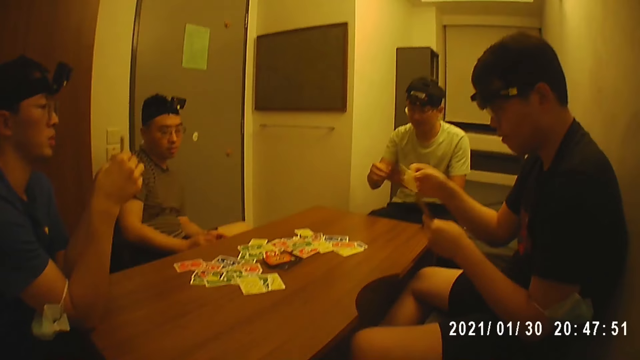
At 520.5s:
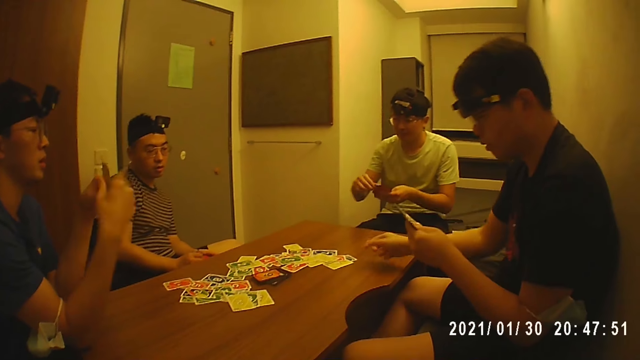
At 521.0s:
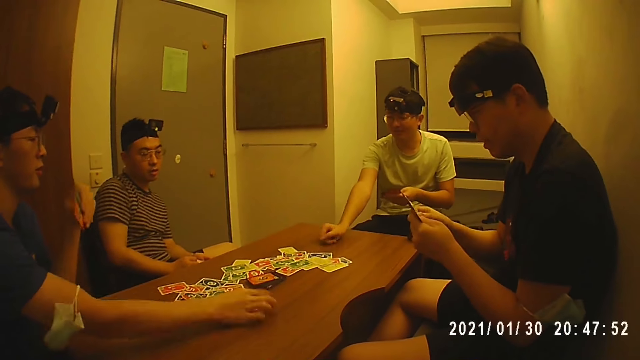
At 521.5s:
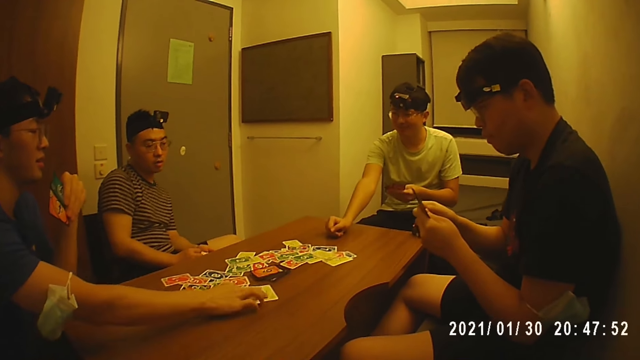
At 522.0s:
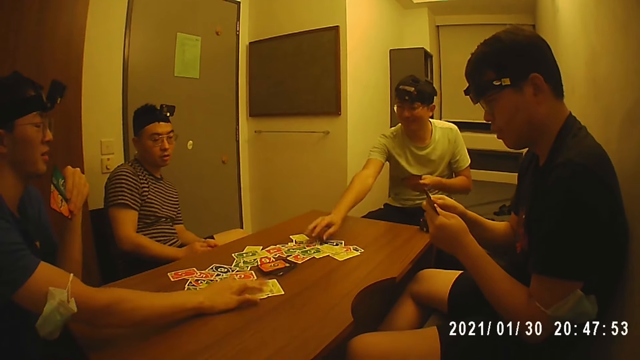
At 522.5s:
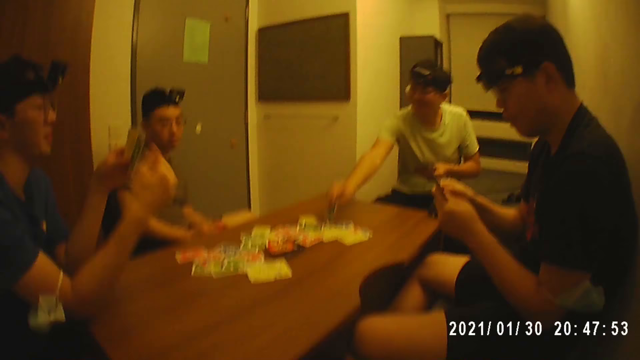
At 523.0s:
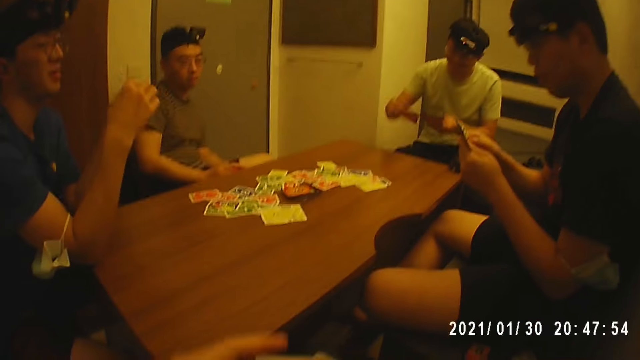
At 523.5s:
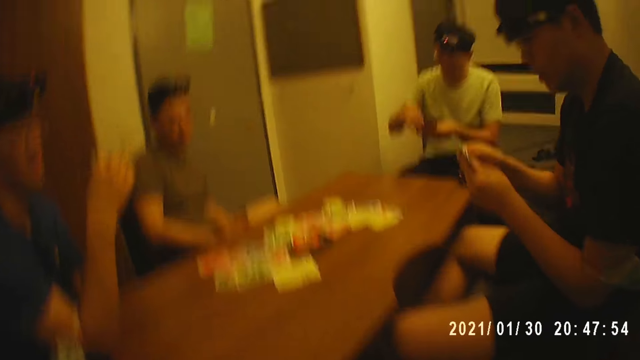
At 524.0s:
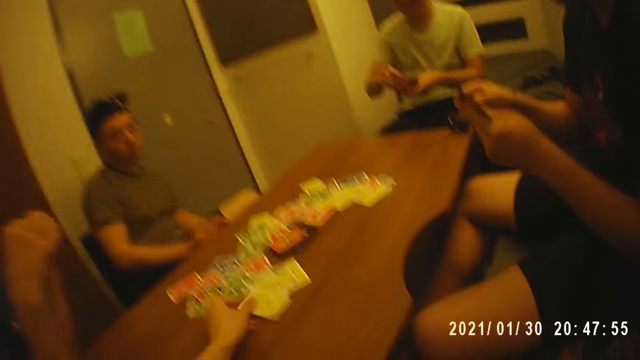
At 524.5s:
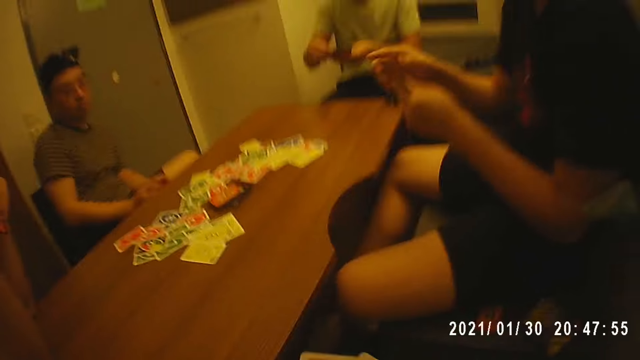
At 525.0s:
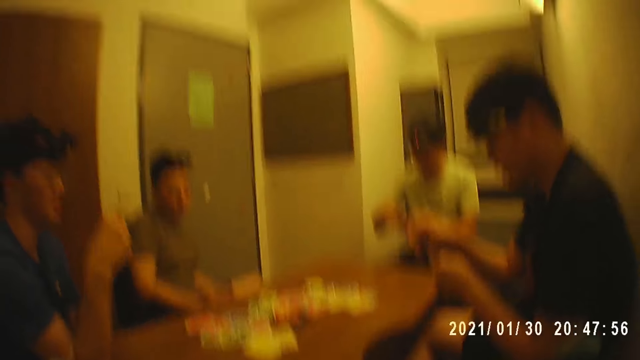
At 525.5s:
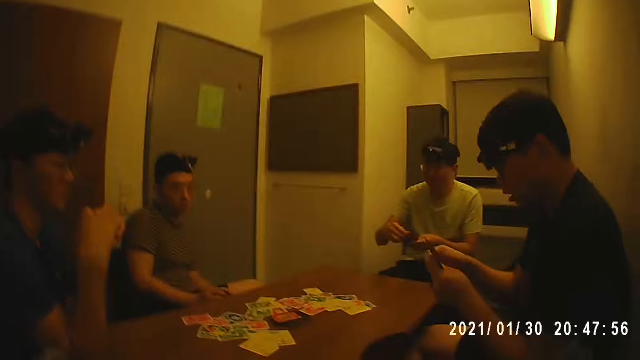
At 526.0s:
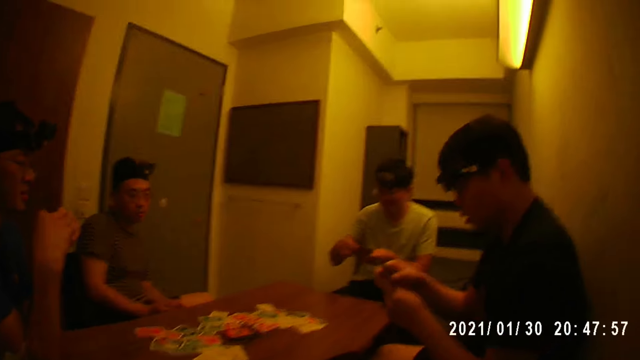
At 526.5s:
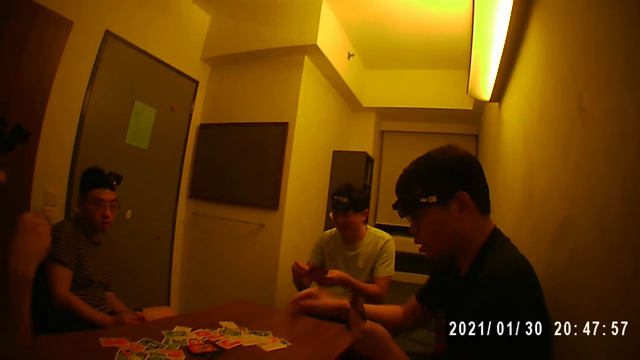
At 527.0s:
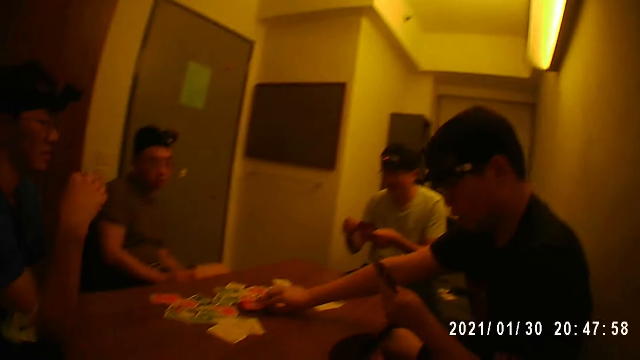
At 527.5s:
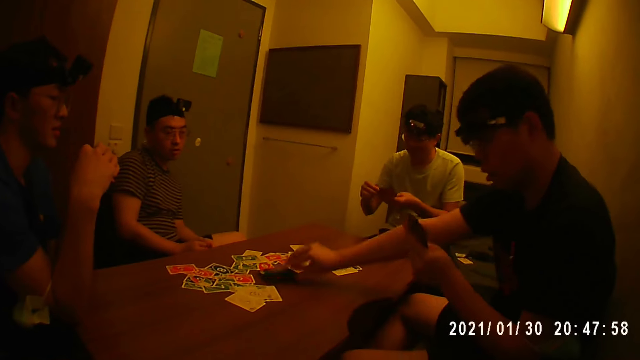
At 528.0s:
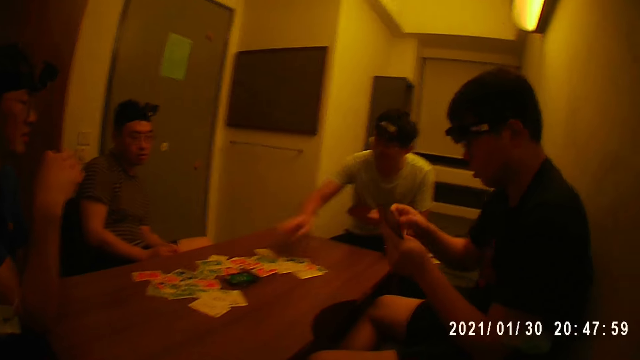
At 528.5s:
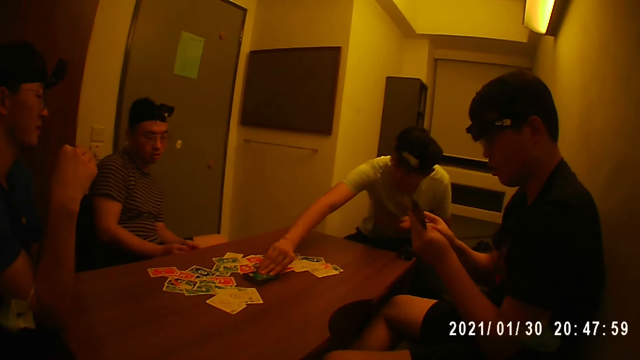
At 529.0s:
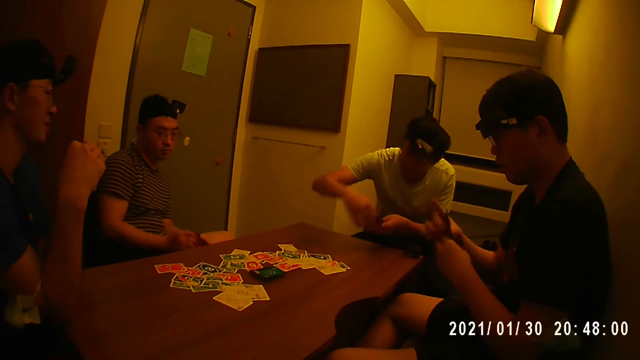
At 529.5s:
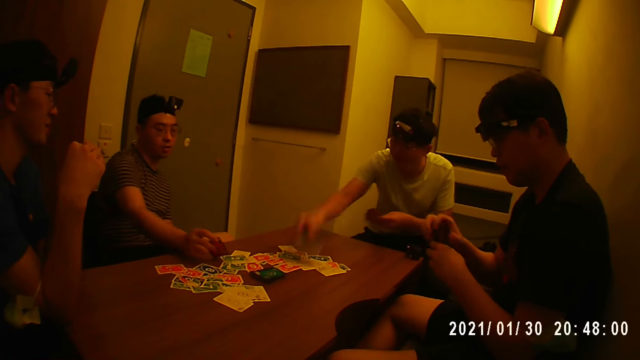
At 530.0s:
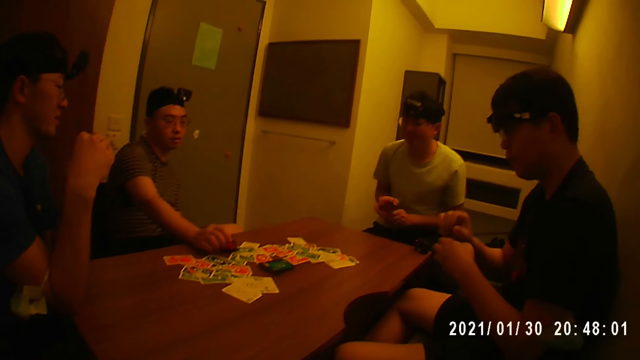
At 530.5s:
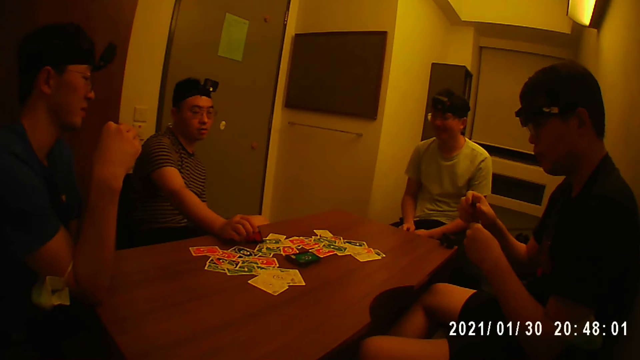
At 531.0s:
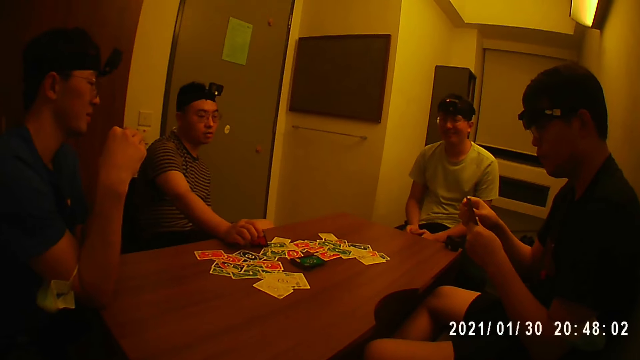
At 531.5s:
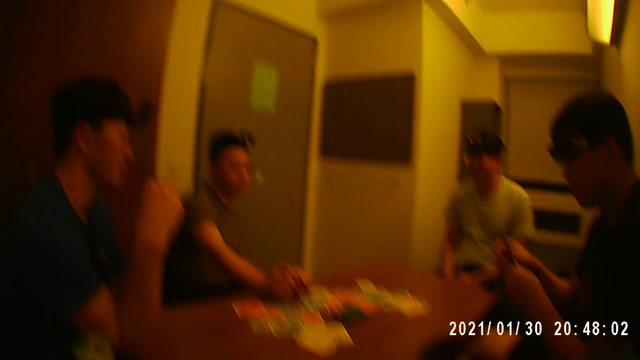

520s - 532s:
A man picks the card on the table with his right hand and holds the cards with his left hand. The man places the card on the table with his right hand. Another man picks the card from his left hand with his right hand and holds the cards with his left hand. A third man holds the cards with his left hand. The first man holds the cards with his hands. The second man places the card on the table with his right hand. The third man touches the cards on the table with his right hand. The second man picks the card from the table with his right hand. The third man holds the cards with his hands. The camera wearer picks the card from his right hand with his left hand. The second man holds the cards with his hands. The camera wearer places the card on the table with his left hand. The first man arranges the cards in his hands, holds the cards with his left hand, and picks the cards from the table with his right hand. The first man puts the card from the table. The second man holds the cards with his left hand. The first man holds the cards with his hands and arranges the cards in his hands. The second man touches the cards on the table with his right hand, picks the card from his left hand with his right hand, and places the card on the table with his right hand. A fourth man places the card on the table with his right hand. The second man holds the cards with his hands.

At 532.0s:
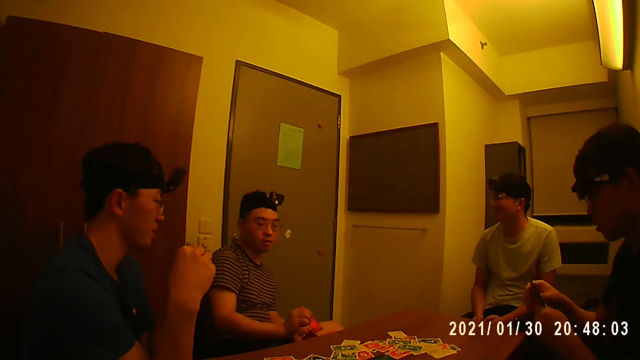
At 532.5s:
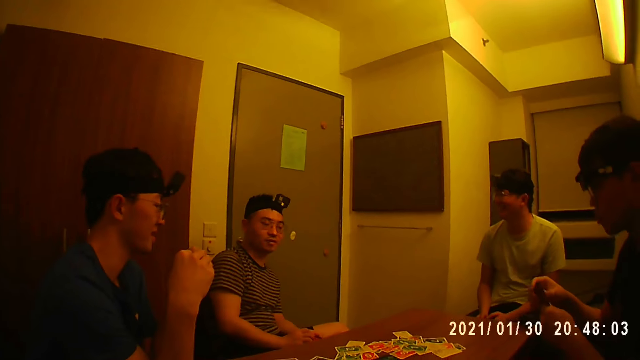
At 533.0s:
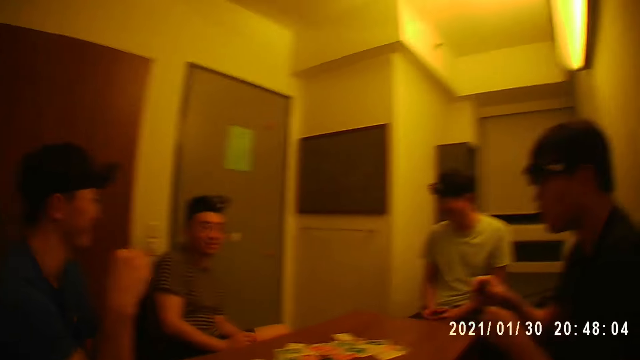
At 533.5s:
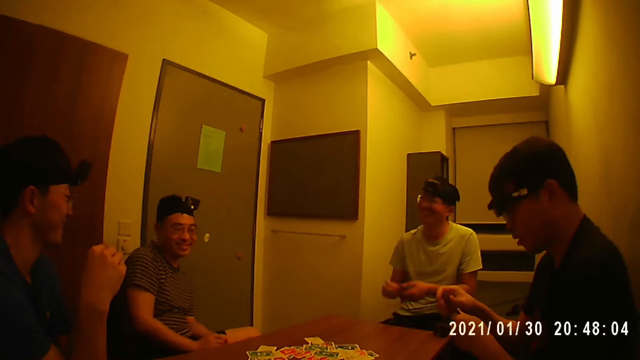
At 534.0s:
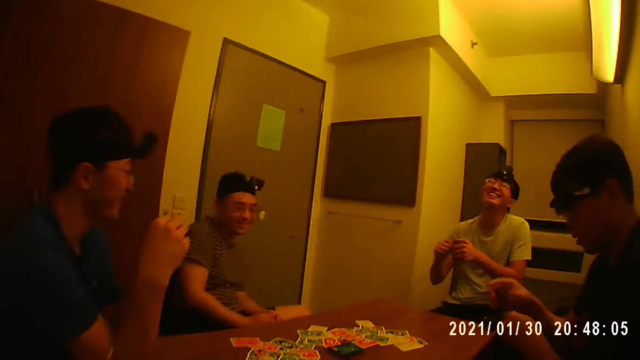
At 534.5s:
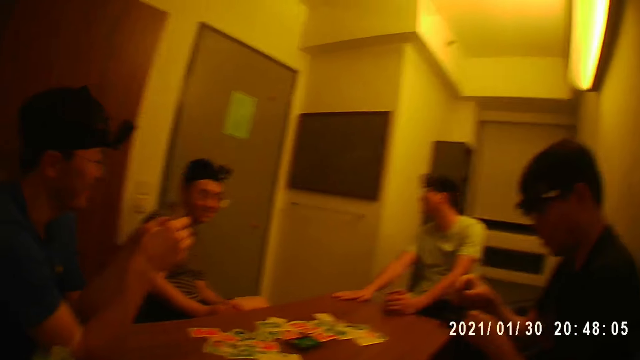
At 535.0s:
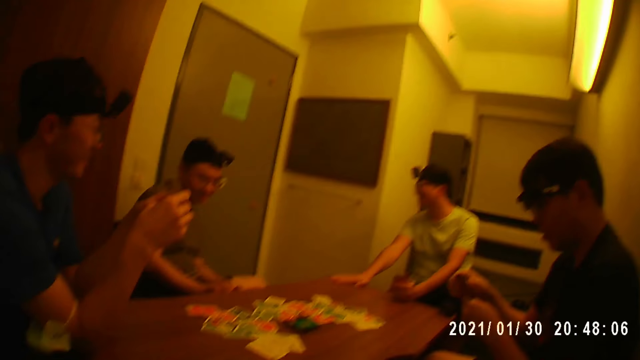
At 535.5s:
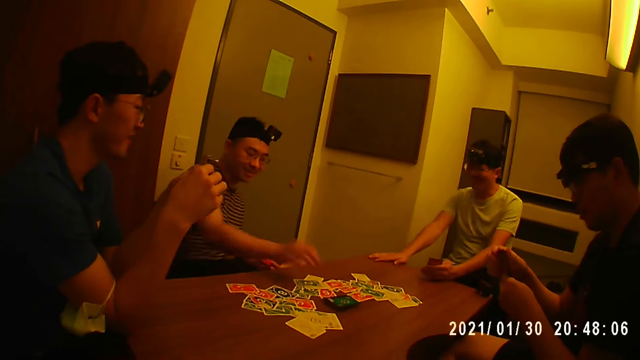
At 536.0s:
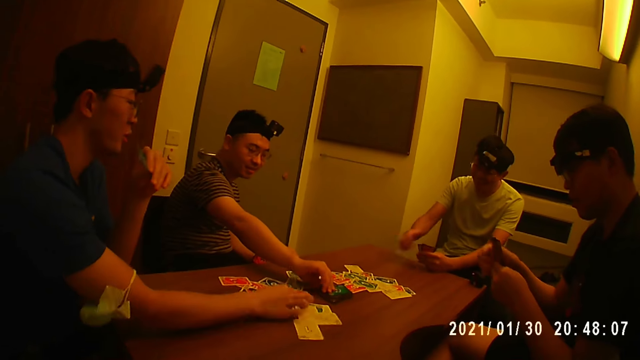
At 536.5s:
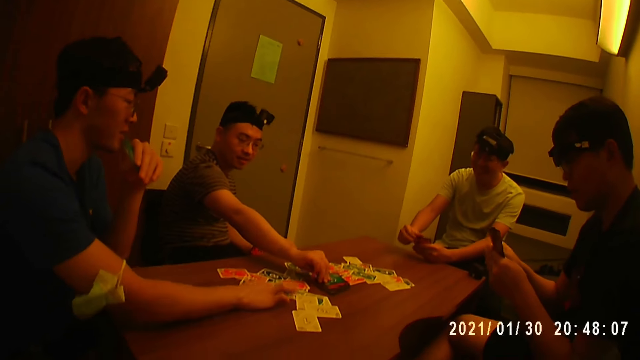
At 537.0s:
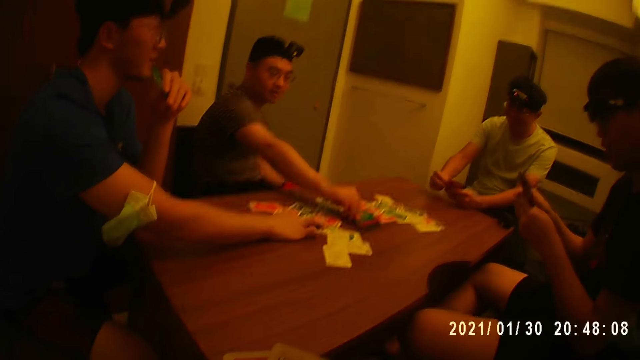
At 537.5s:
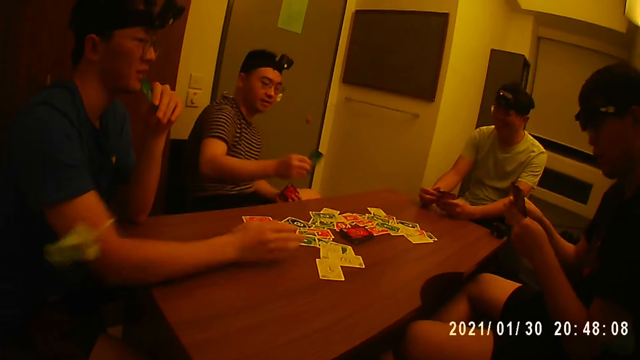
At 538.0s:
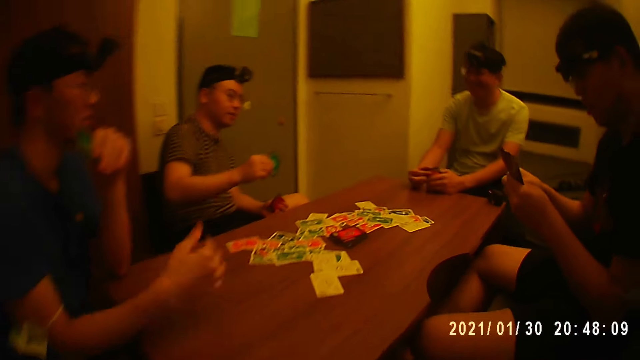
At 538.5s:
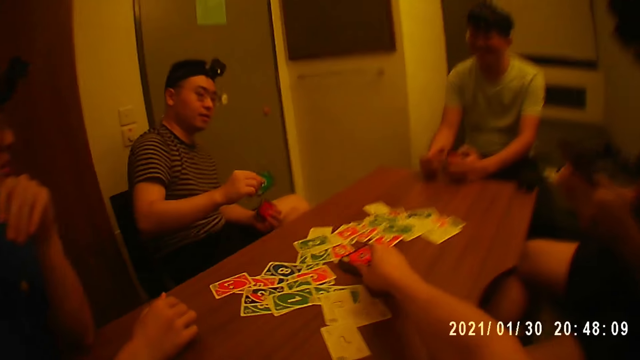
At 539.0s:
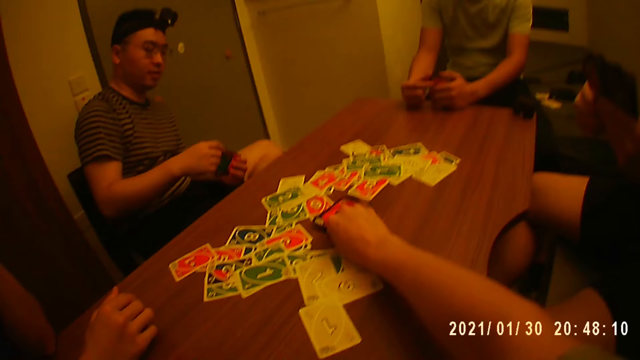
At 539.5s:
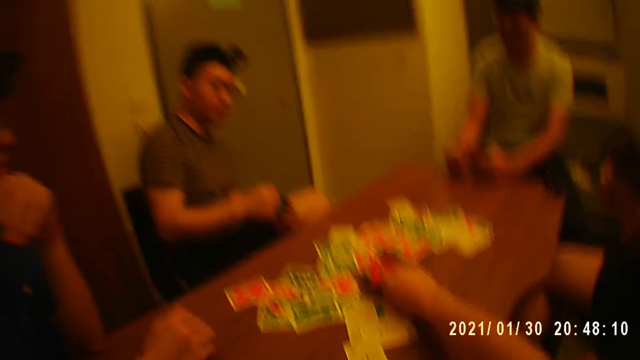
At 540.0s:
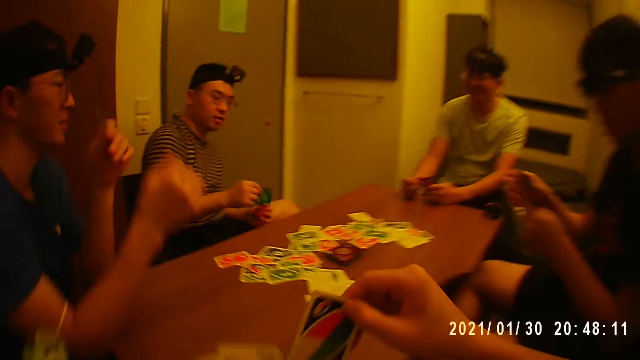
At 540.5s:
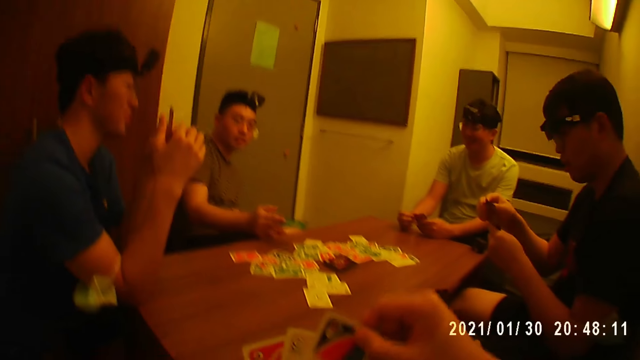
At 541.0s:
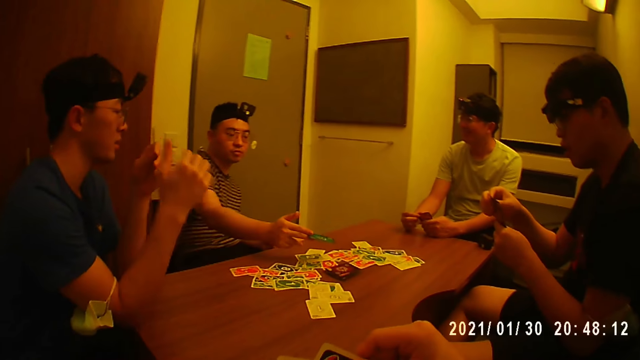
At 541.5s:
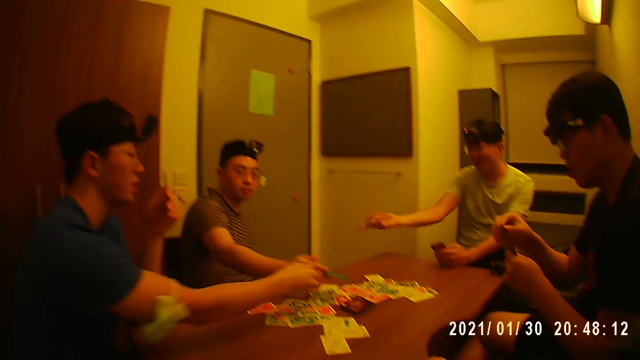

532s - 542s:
The camera wearer looks at a man. The second man holds the cards with his left hand and places his hands on the table. The fourth man picks the card from the table with his right hand. The third man holds the cards with his left hand and touches the cards on the table with his right hand. The second man arranges the cards with his hands. The camera wearer picks the card from the table with his right hand. The second man holds the cards with his left hand.
